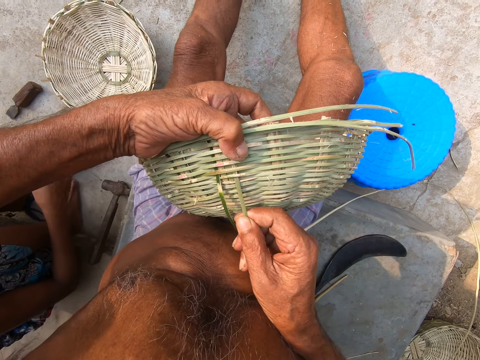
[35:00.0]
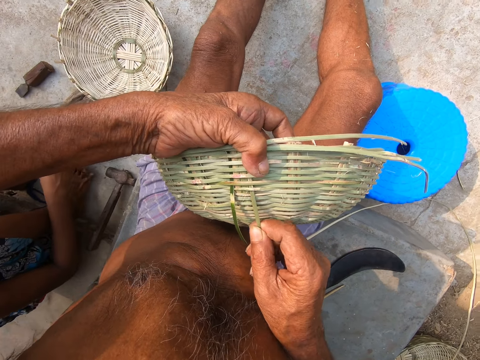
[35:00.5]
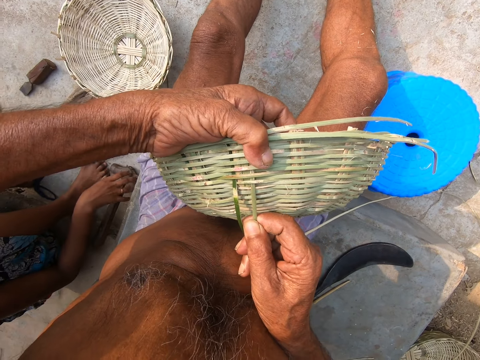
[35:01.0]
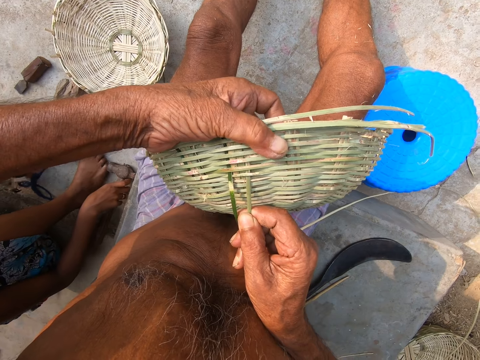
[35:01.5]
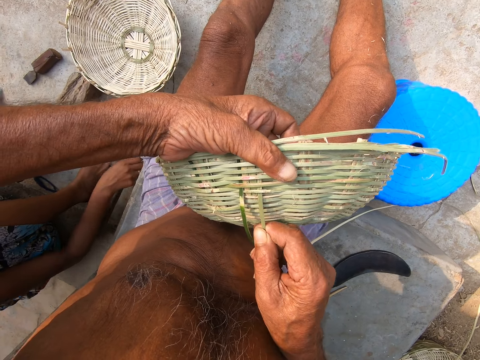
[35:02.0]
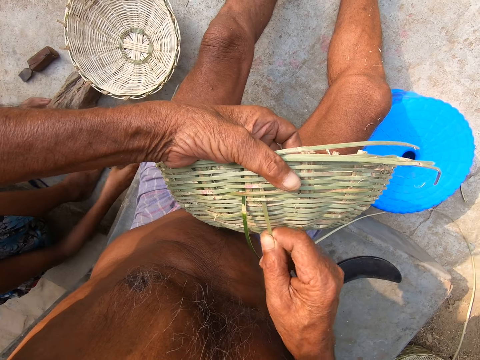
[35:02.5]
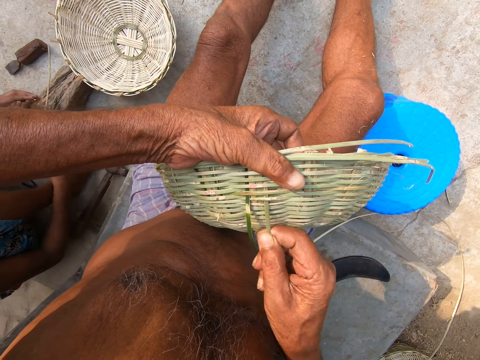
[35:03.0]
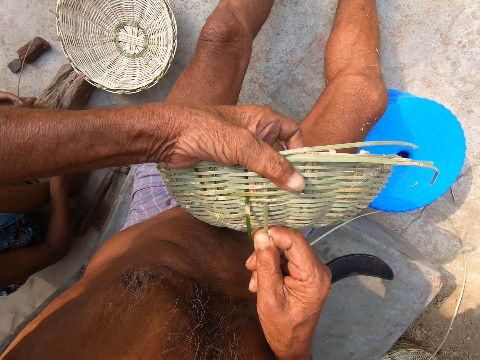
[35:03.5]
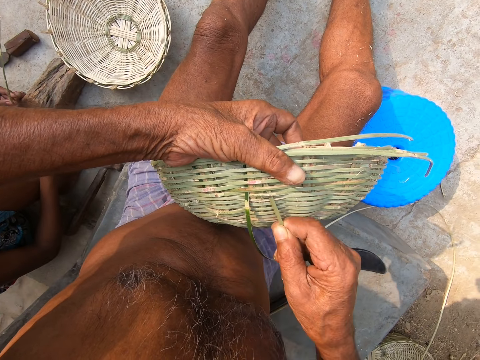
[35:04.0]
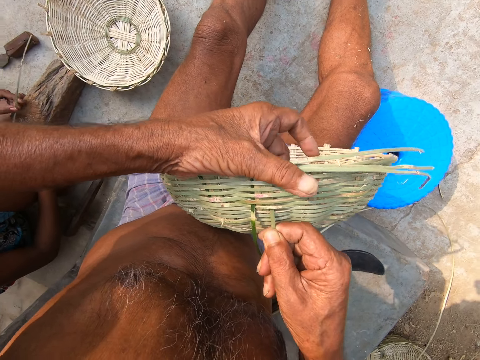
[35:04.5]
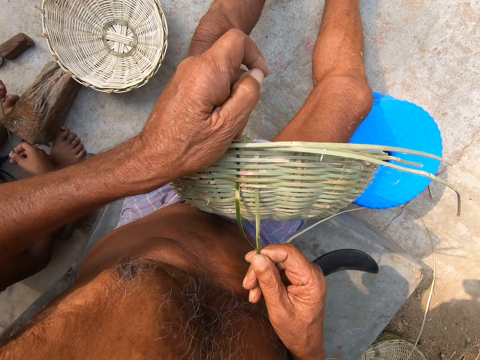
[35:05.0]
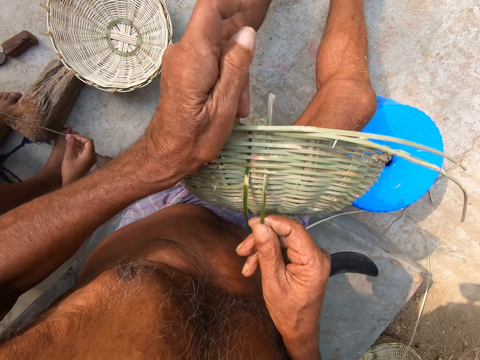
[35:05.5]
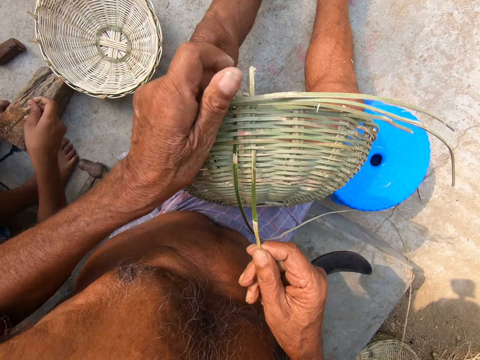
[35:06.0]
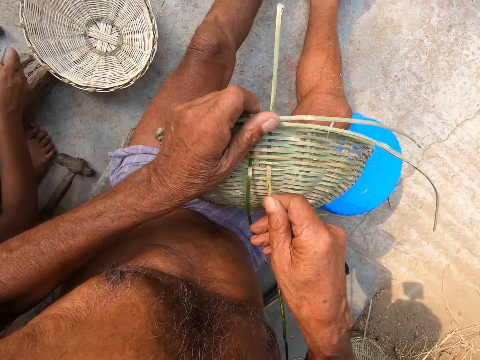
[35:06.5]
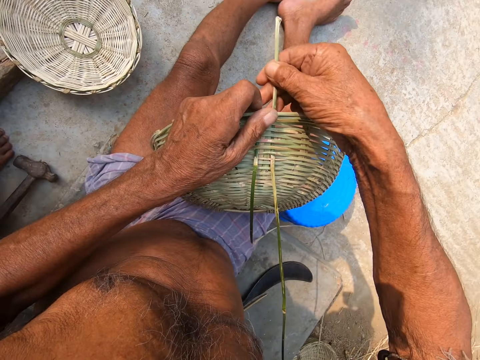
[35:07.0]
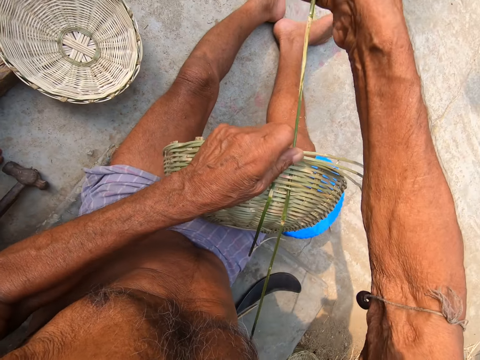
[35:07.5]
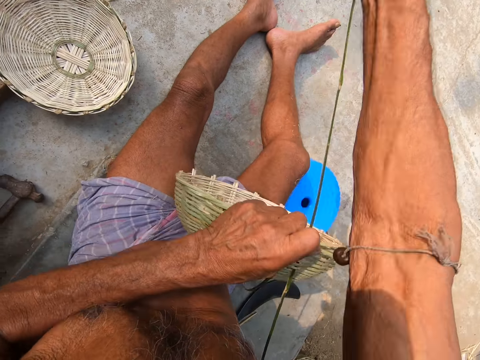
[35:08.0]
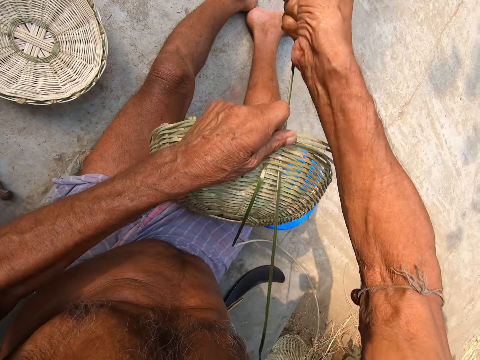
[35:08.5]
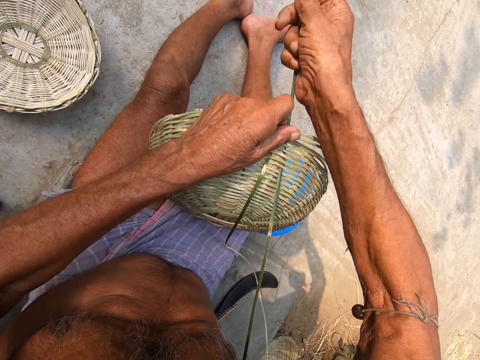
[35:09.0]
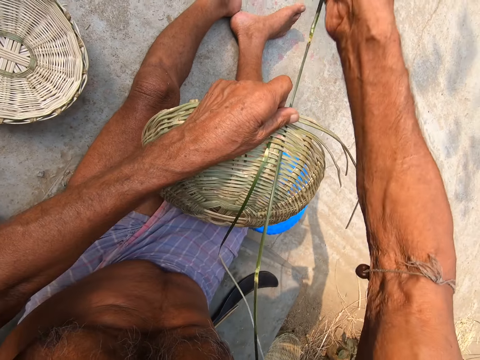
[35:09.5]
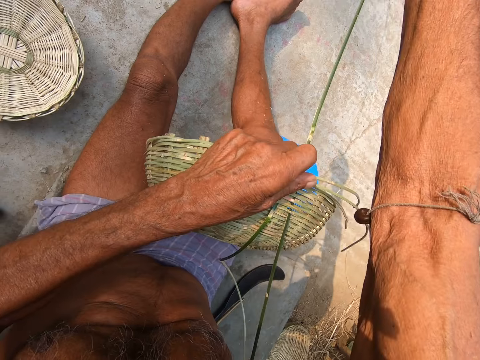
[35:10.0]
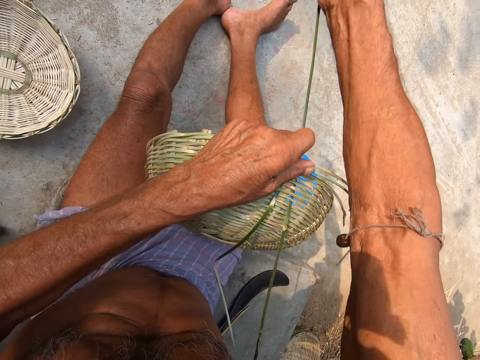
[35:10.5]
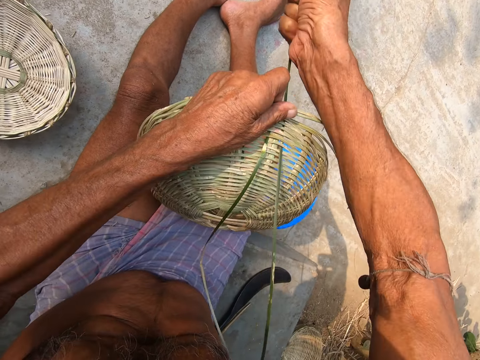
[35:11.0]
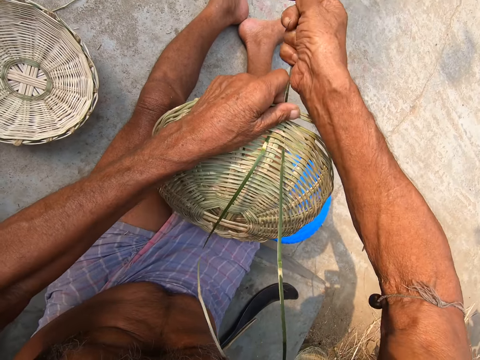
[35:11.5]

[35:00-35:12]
A girl picks a bamboo strip from the ground with her right hand. The girl holds the bamboo strip with her hands. The camera wearer weaves a reed basket. He pulls the bamboo strip through the basket in his left hand with his right hand. He weaves the reed basket again.

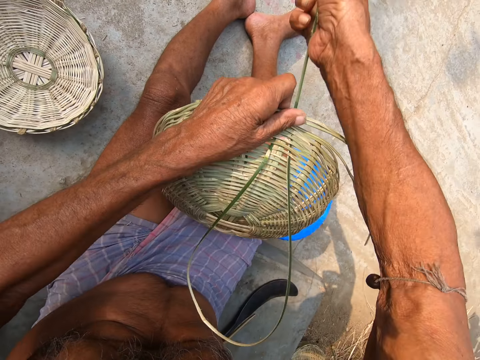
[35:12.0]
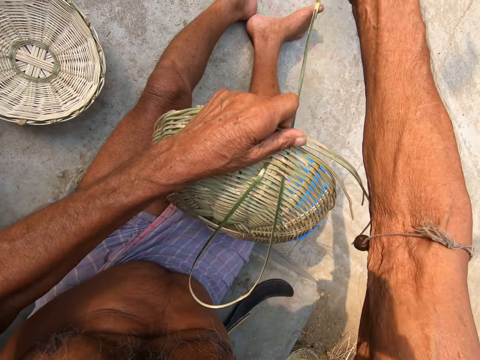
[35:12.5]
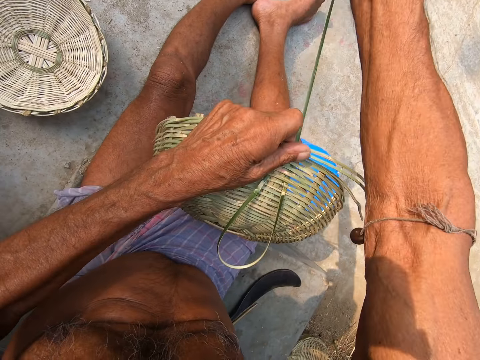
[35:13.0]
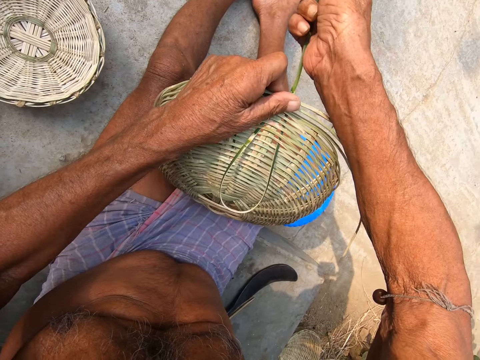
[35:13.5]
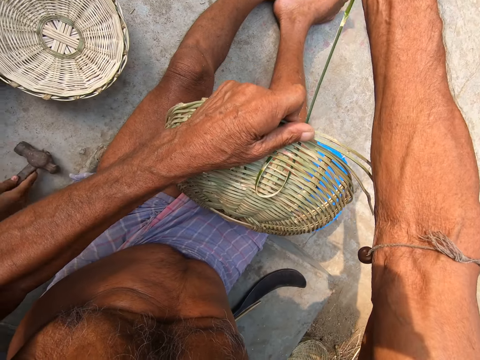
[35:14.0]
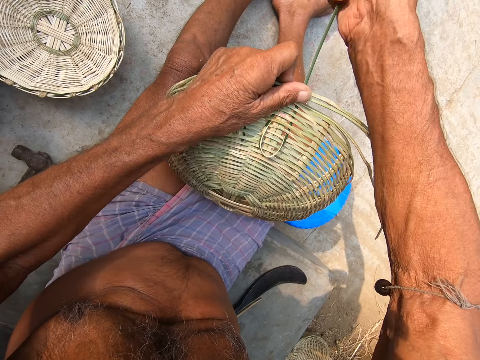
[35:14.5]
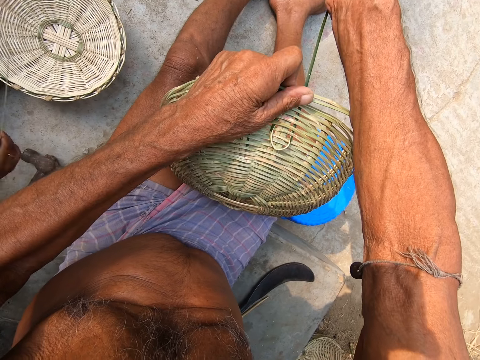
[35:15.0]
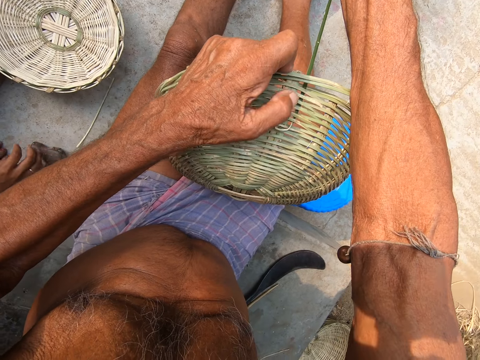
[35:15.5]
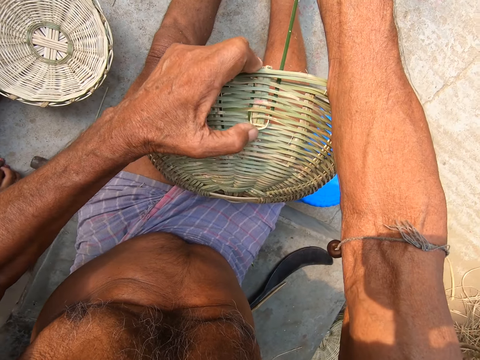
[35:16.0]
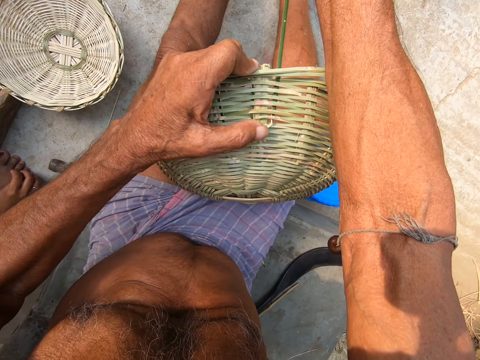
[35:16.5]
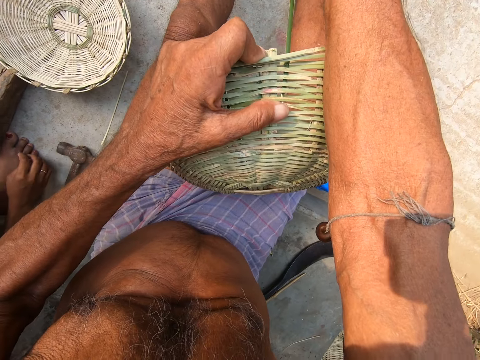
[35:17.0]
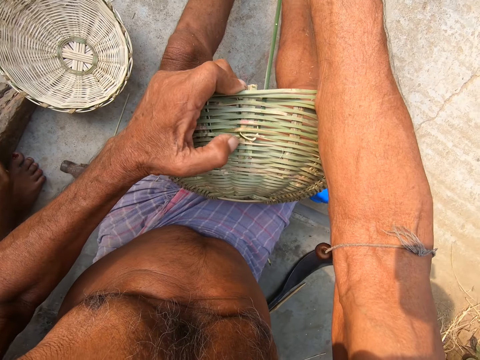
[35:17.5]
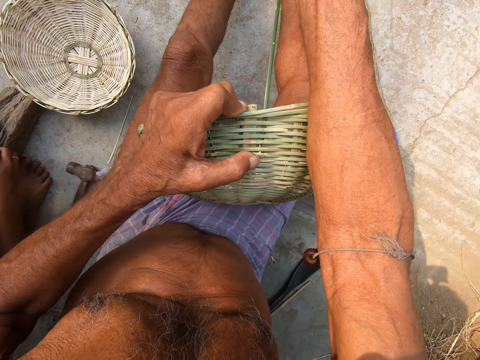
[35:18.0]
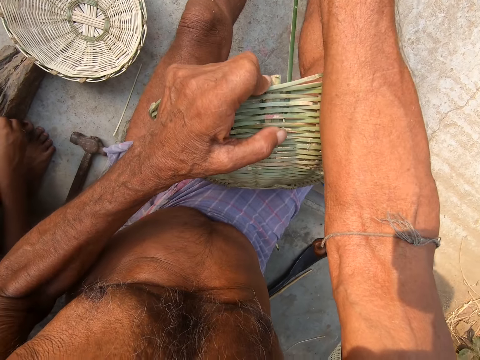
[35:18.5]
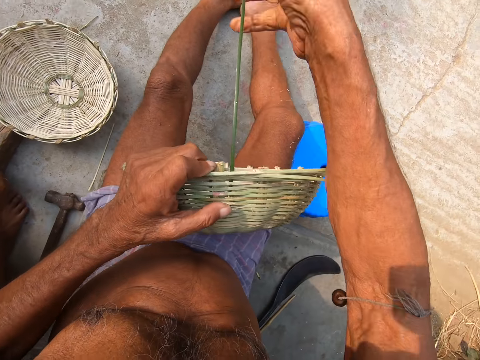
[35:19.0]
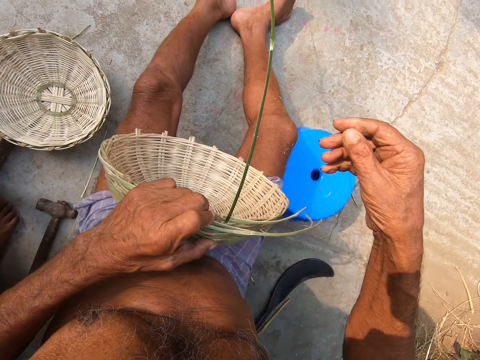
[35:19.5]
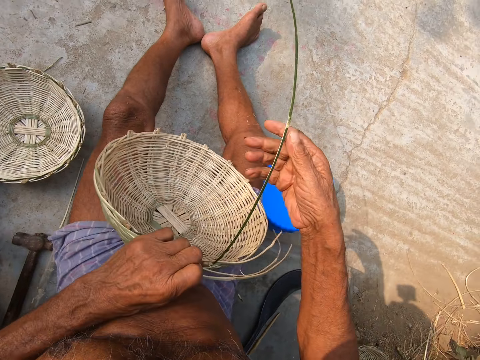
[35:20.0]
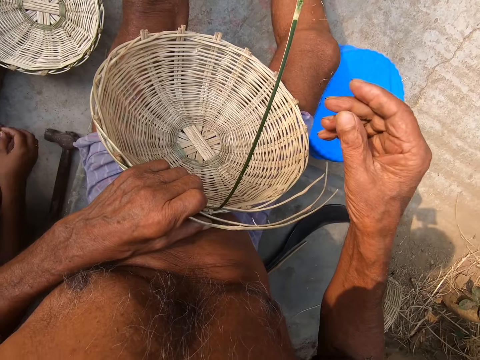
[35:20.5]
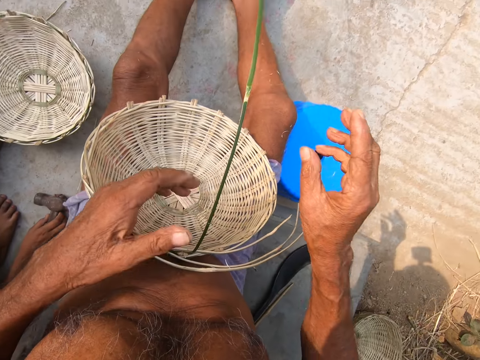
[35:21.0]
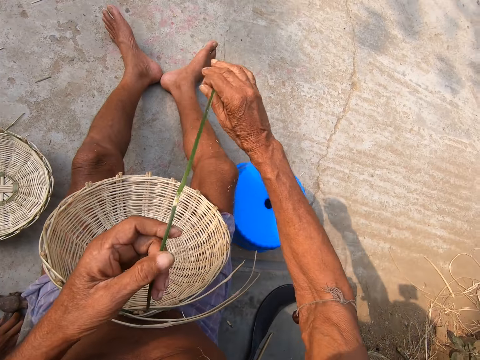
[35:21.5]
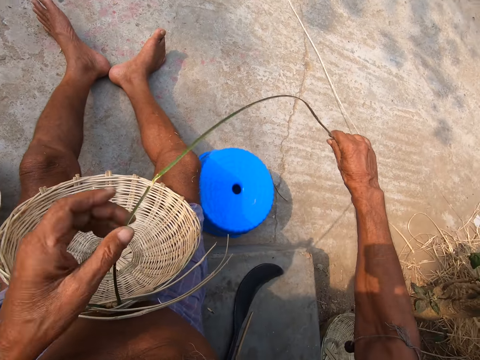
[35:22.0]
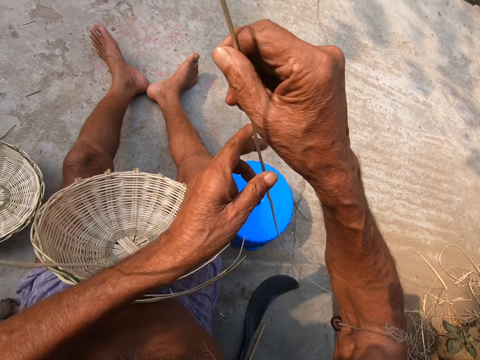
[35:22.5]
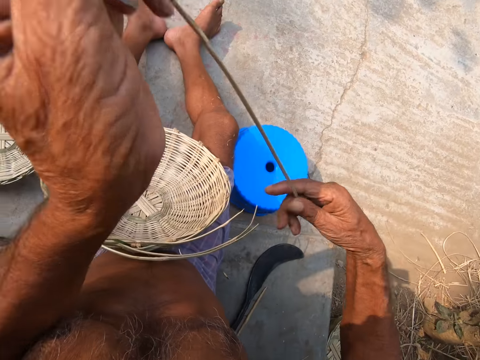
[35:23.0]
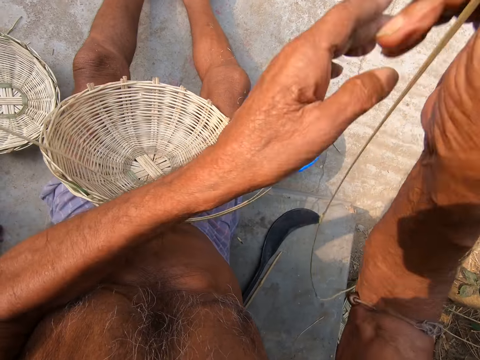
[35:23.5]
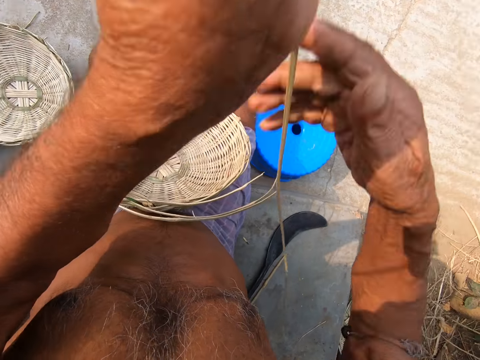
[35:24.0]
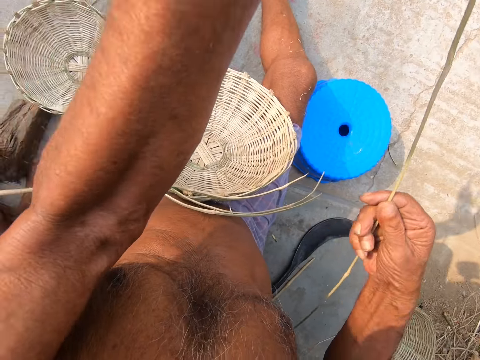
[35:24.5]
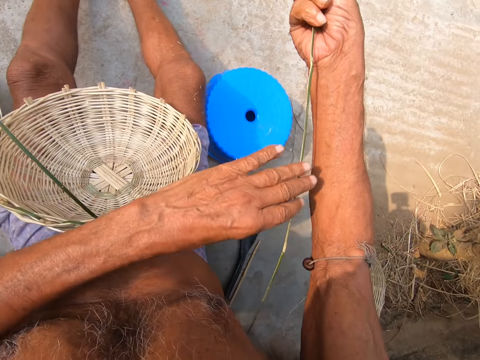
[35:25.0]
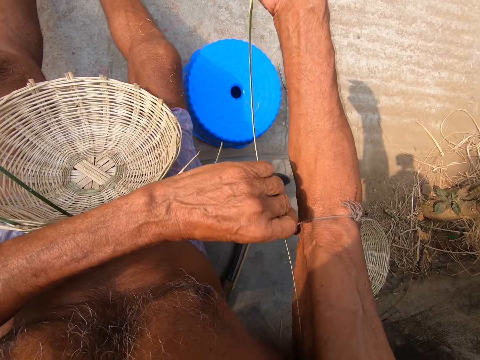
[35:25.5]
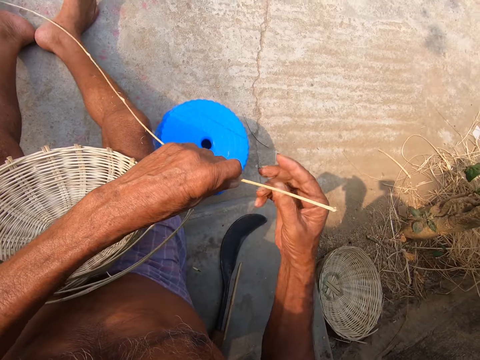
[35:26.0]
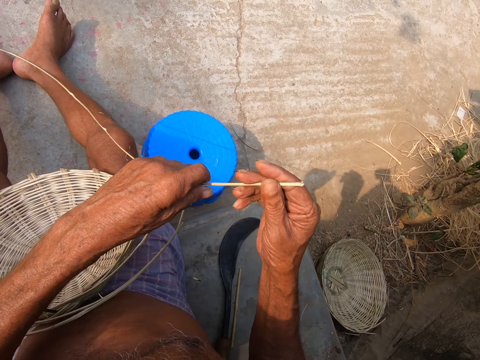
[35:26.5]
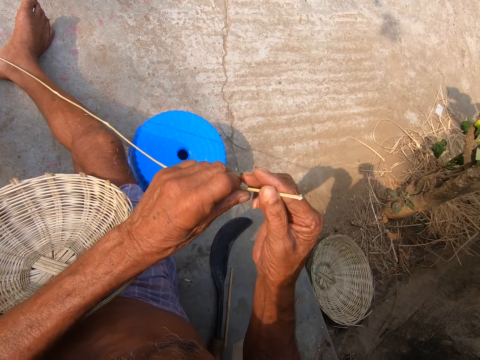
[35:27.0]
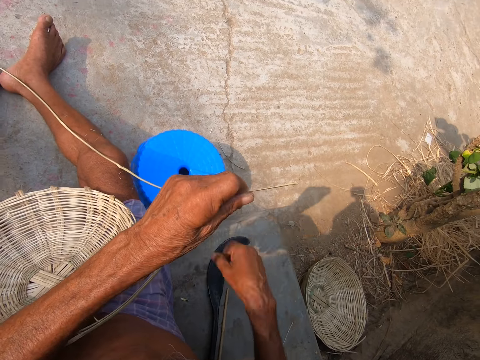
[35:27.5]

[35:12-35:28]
The camera wearer weaves the reed basket again. The girl places the hammer in her right hand on the ground. The girl drops the bamboo strip in her right hand on the ground. The camera wearer pushes the bamboo strip on the basket with his left hand. He turns the basket. He places the basket in his left hand on his lap. The girl picks the hammer from the ground with her right hand. The camera wearer bends the bamboo strip with both hands. He extends the bamboo strip with both hands. He pulls the reed.
